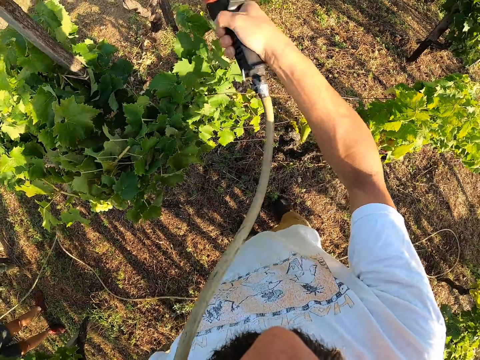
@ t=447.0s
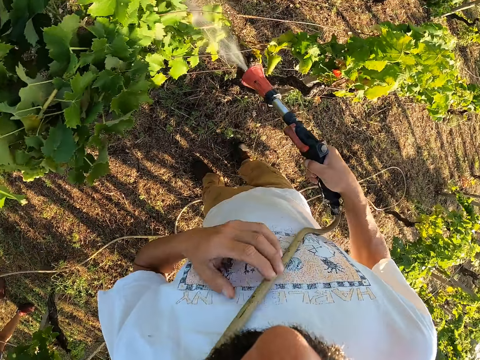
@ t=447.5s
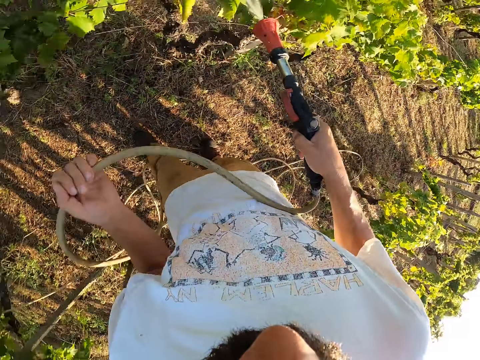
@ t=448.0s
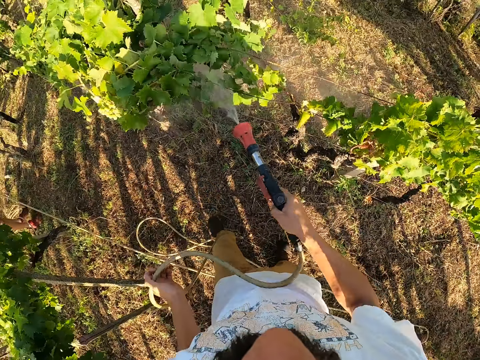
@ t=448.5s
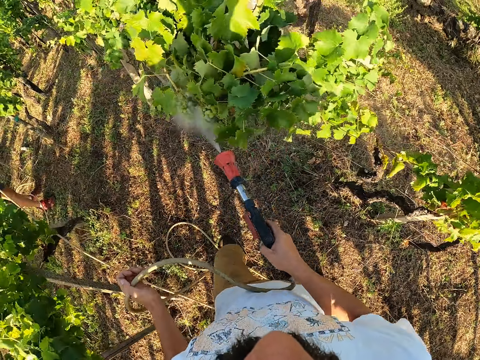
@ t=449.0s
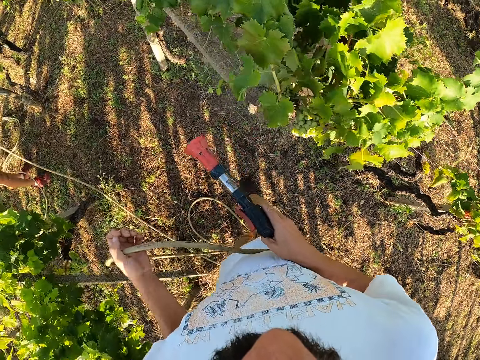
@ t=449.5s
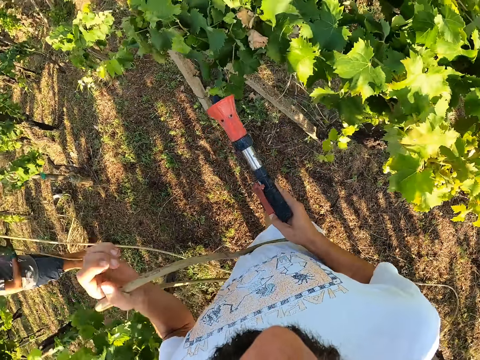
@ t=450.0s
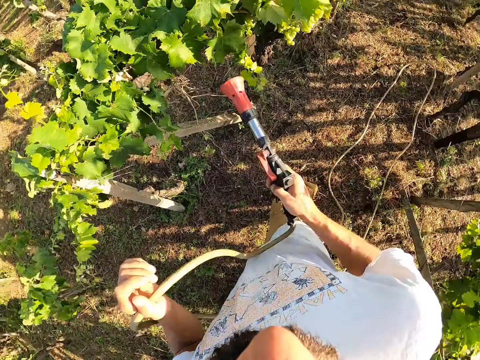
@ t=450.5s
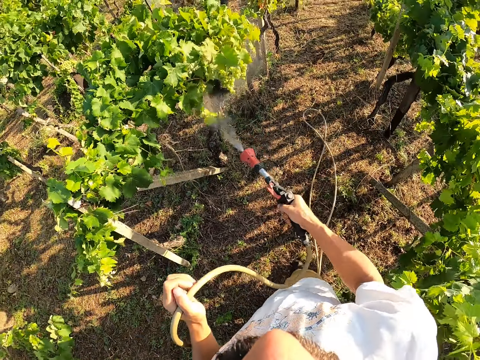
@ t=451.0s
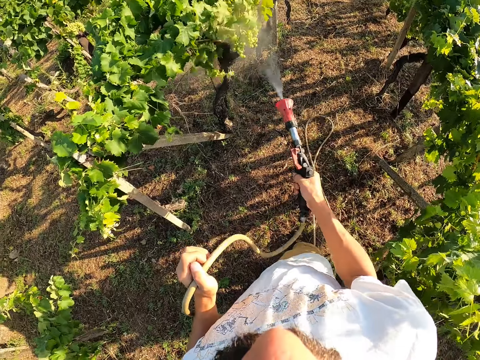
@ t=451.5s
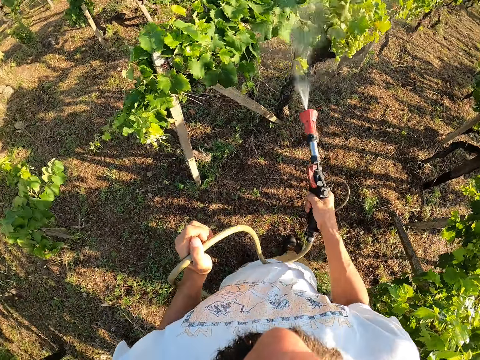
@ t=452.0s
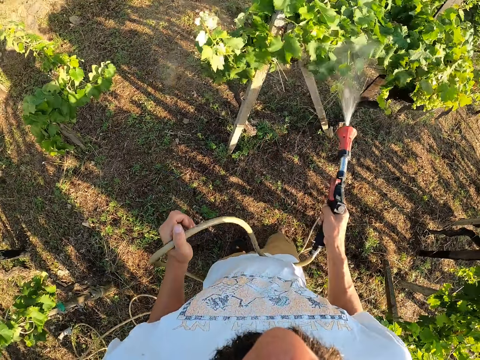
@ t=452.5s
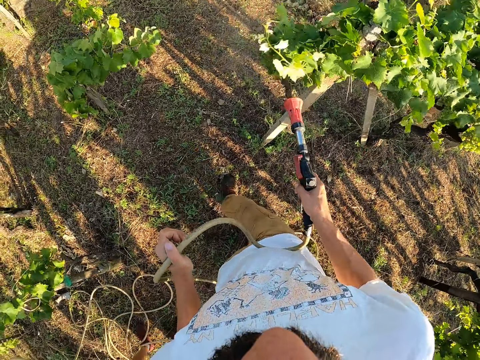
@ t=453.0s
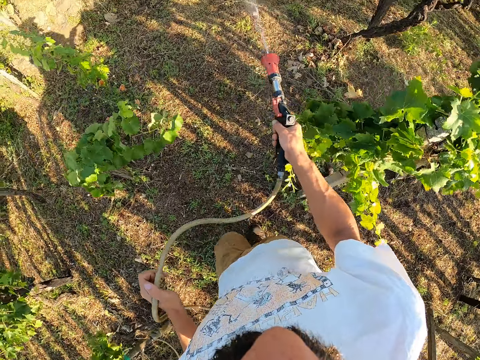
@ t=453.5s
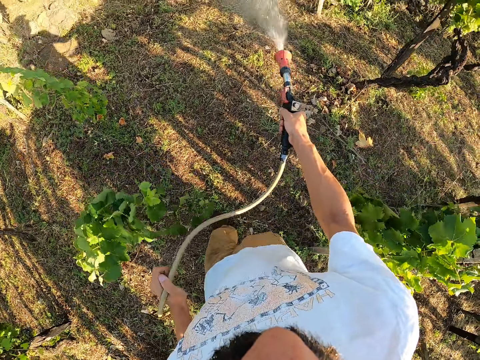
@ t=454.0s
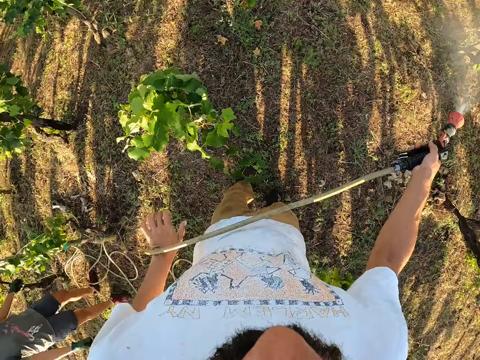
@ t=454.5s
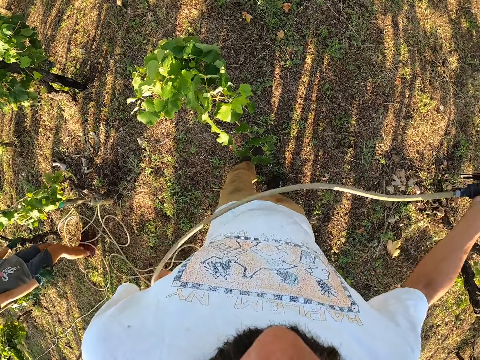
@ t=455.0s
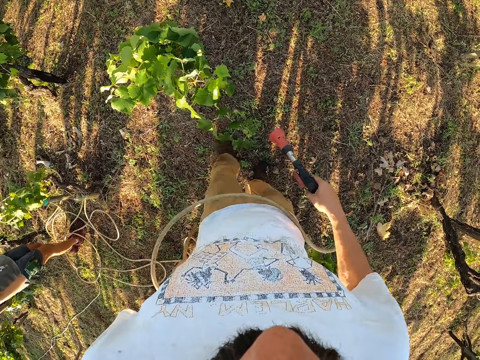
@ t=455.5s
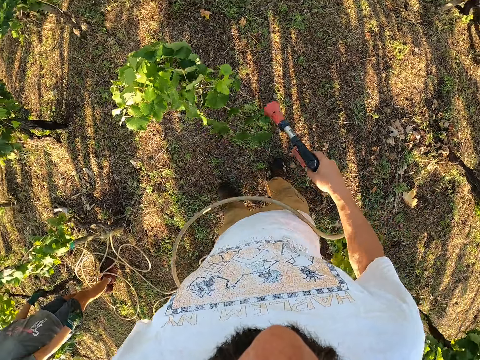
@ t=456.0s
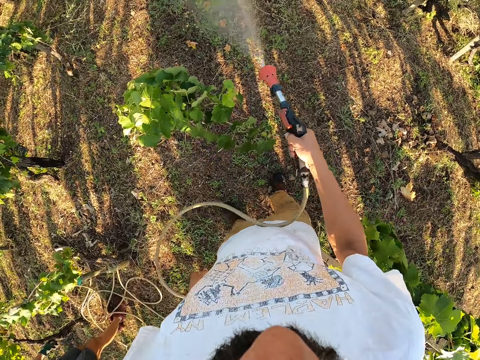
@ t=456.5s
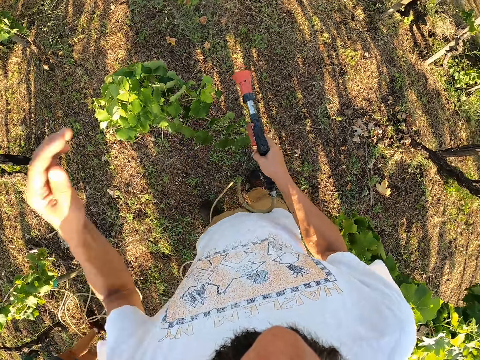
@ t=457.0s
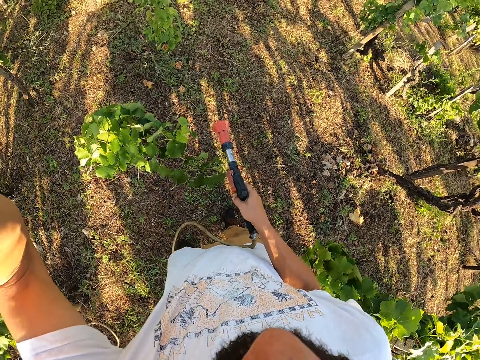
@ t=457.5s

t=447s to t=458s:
The camera wearer holds the hose with his left hand. He walks around the garden and sprays plants in the garden. He walks around the garden and sprays plants in the garden. A man stands in the garden. The camera wearer stops spraying for a while. He sprays the liquid with the hand sprayer in the garden. He drops the hose in his left hand. He stands in the garden.
